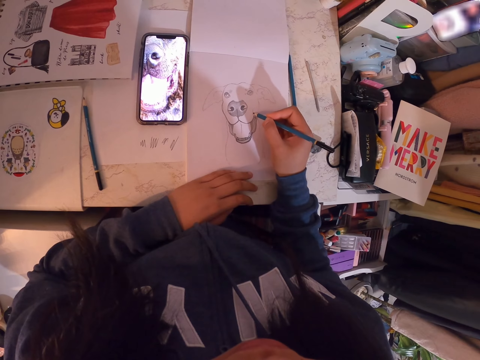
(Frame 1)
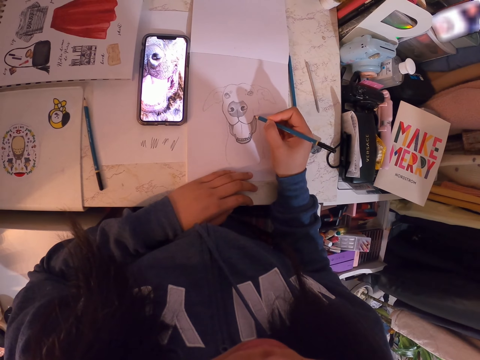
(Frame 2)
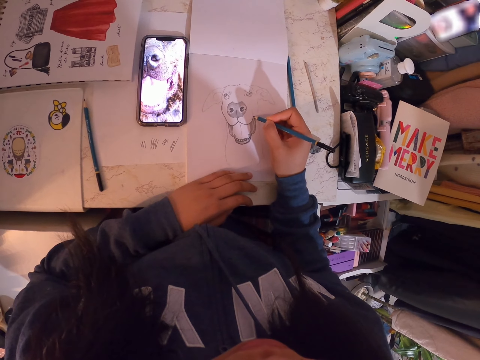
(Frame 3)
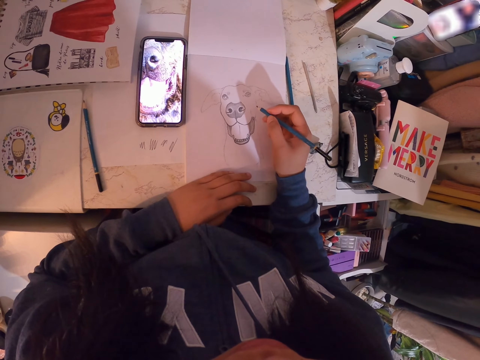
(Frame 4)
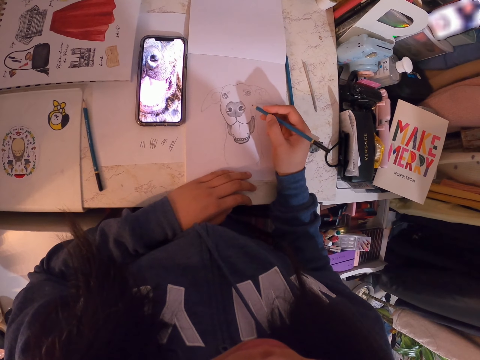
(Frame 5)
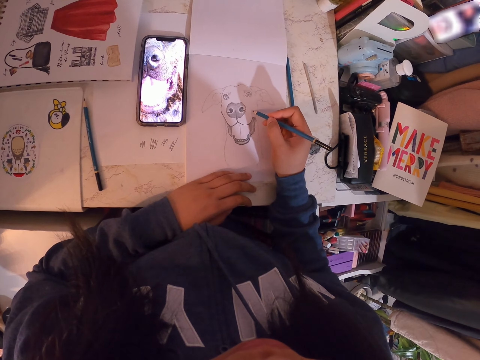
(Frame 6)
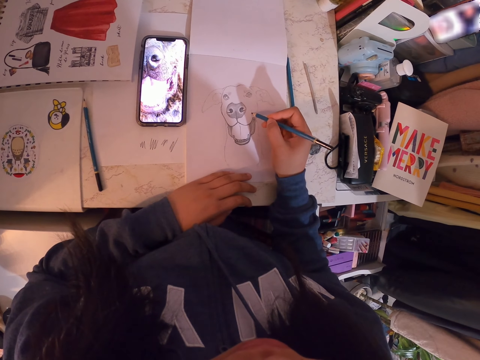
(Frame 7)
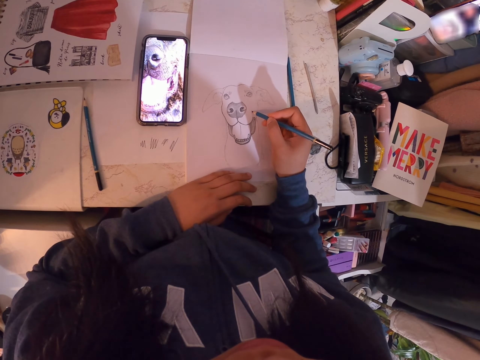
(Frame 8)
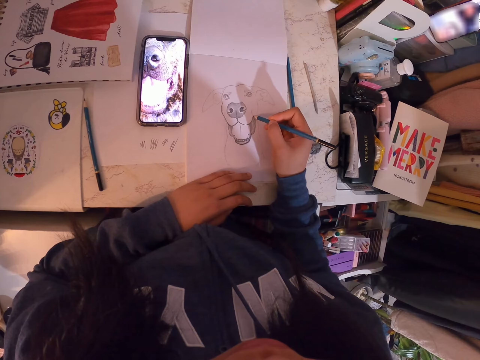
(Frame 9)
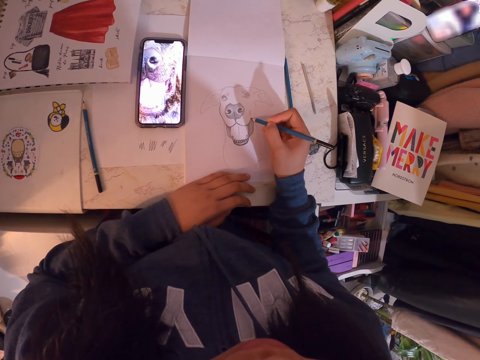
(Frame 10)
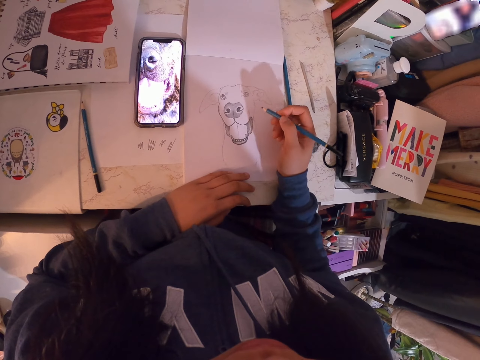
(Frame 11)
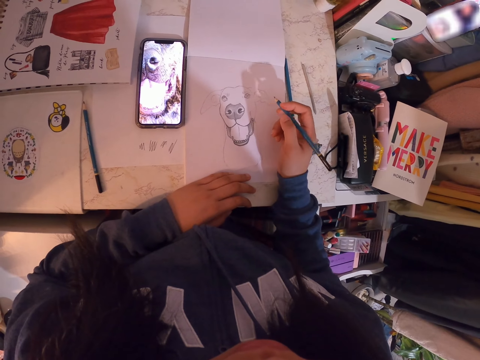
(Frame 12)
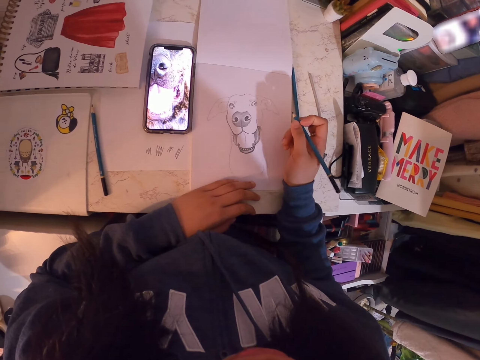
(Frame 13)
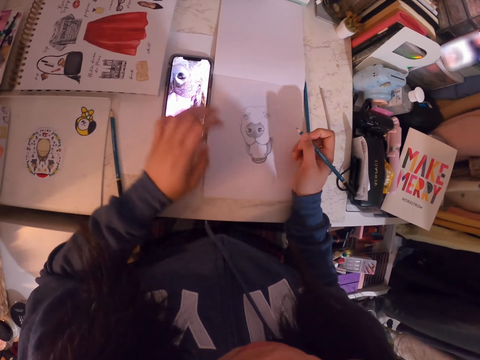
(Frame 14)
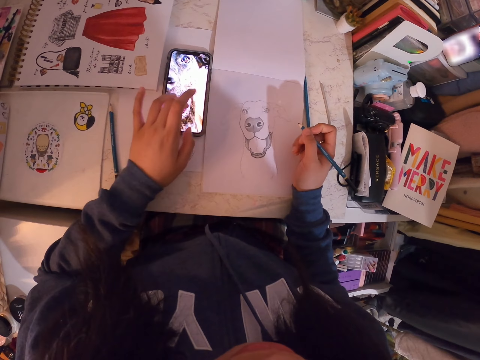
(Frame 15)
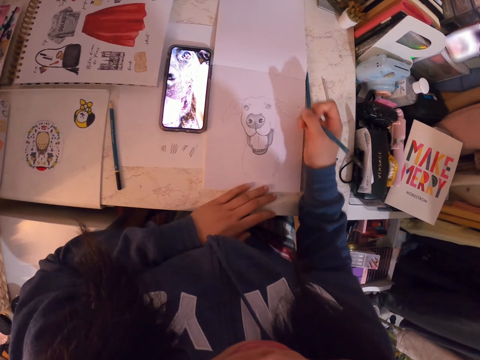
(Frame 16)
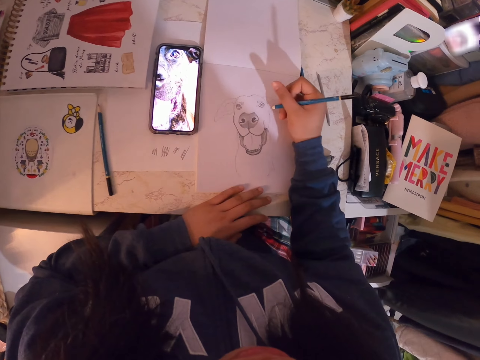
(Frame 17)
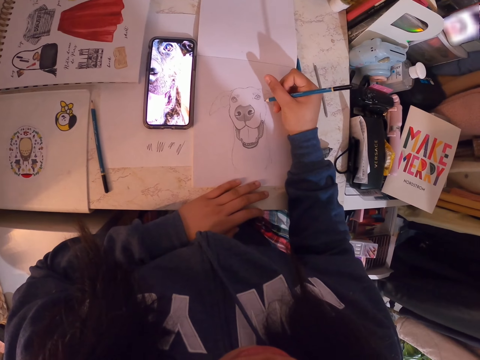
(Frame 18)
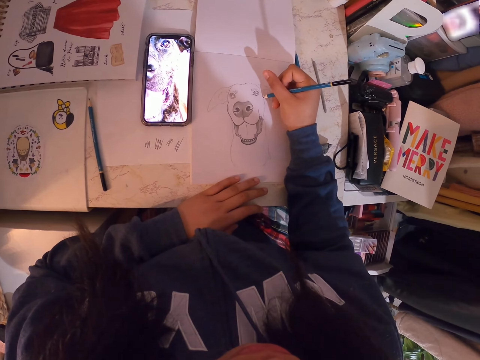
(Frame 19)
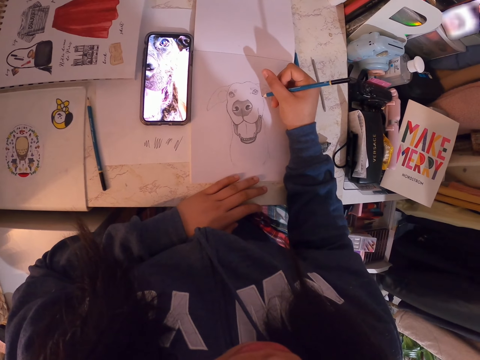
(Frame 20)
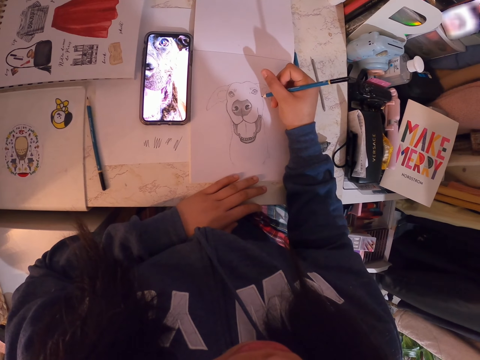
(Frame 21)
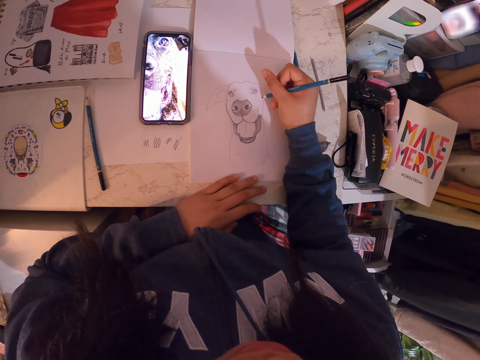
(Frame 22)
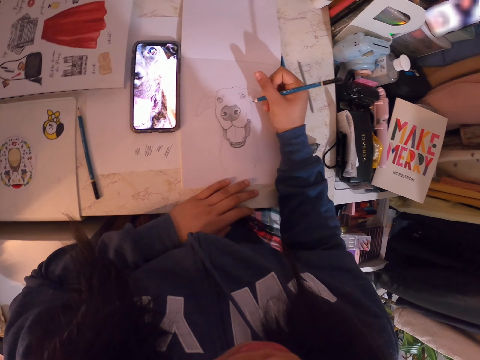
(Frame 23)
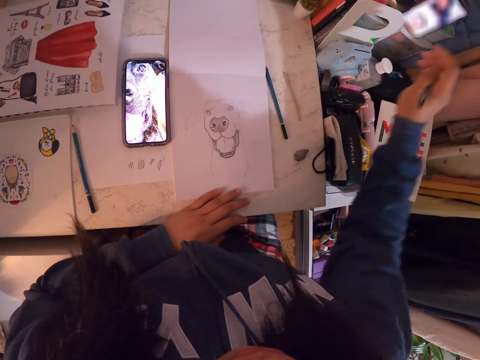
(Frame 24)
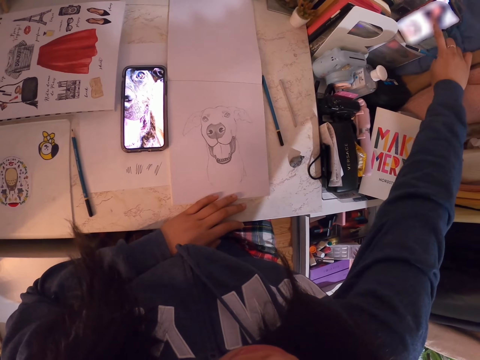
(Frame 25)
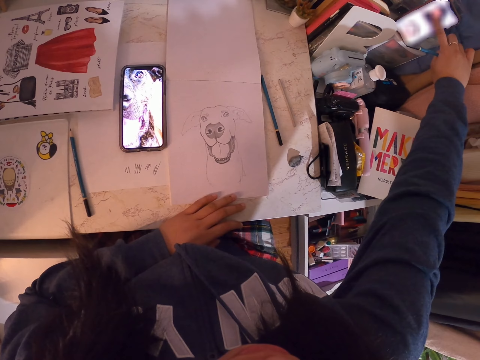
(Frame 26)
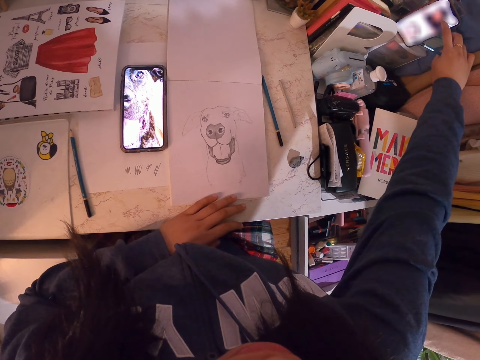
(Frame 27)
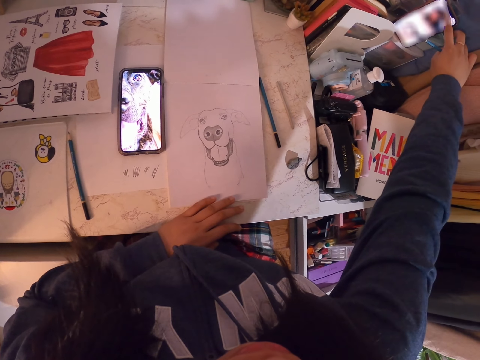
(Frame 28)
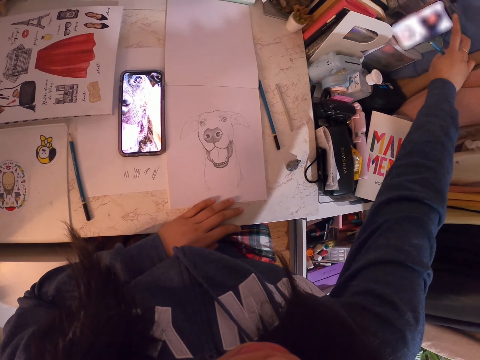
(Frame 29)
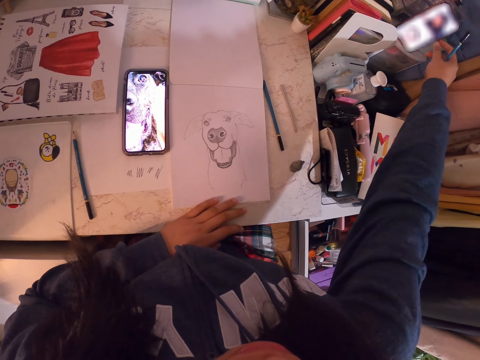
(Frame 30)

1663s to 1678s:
The camera wearer adjusts the art pencil. She draws in the art book with the art pencil. She adjusts the picture on the phone. She holds the pencil. She scrolls the phone. She puts the hand on the table. She draws in the art book with the art pencil. She operates the phone on her right side. She scrolls the phone with the right hand.

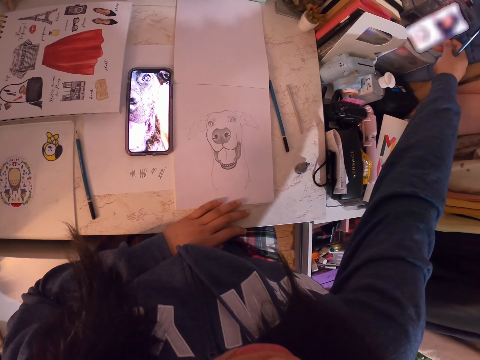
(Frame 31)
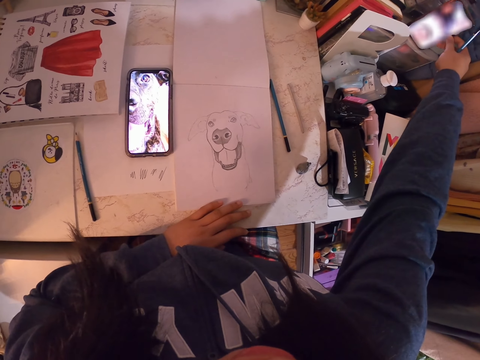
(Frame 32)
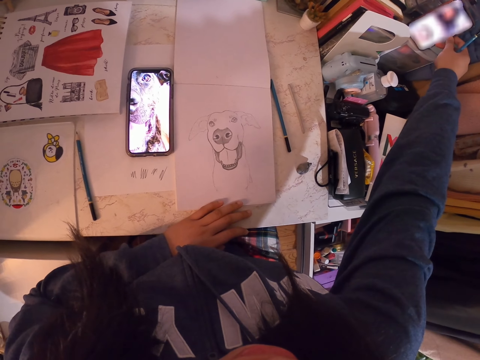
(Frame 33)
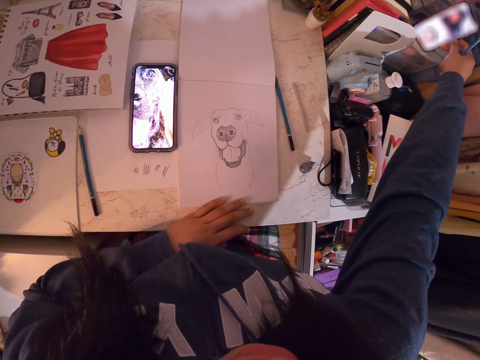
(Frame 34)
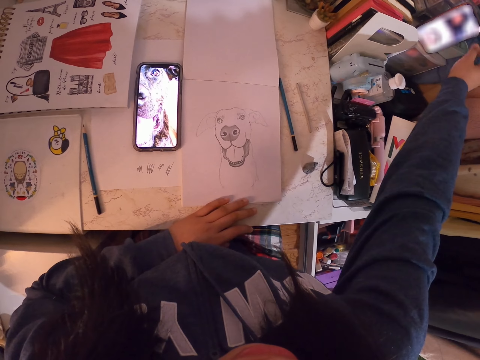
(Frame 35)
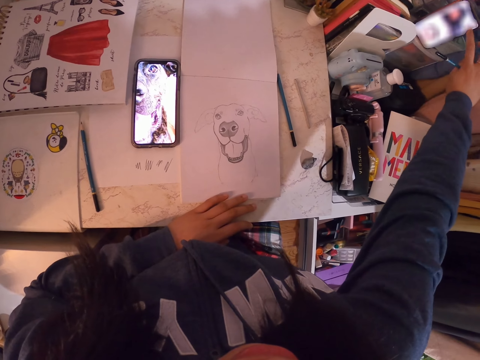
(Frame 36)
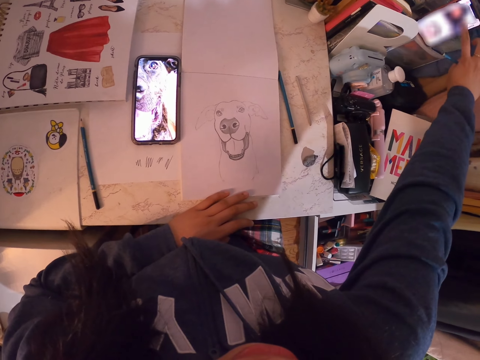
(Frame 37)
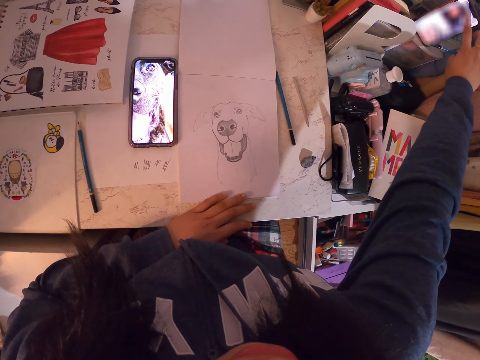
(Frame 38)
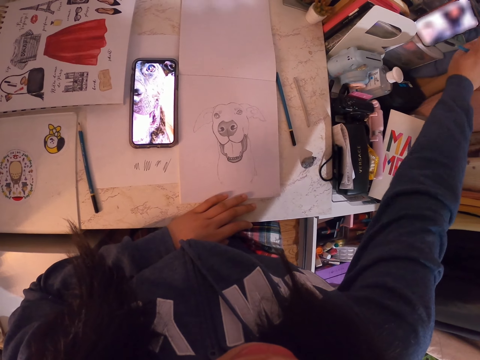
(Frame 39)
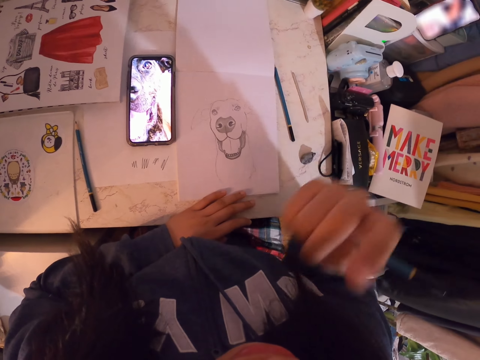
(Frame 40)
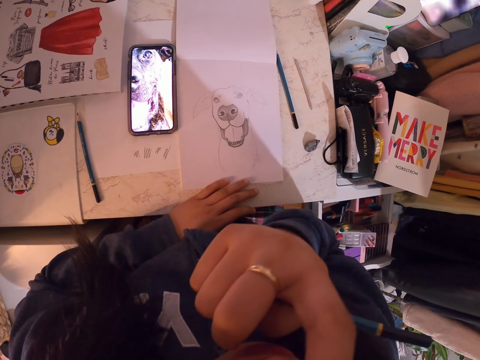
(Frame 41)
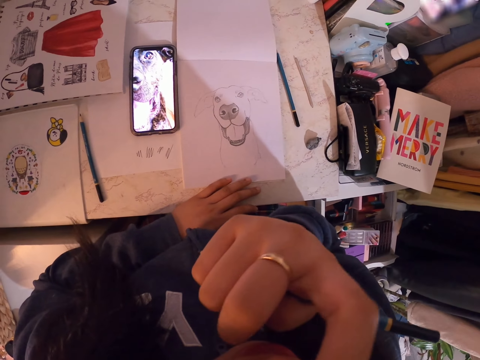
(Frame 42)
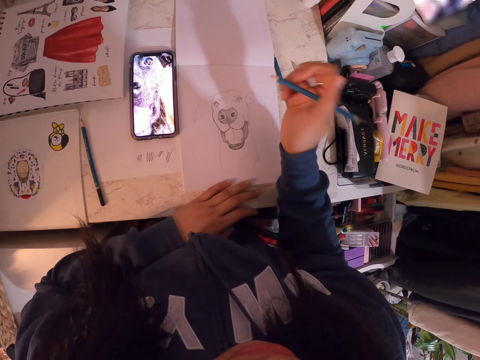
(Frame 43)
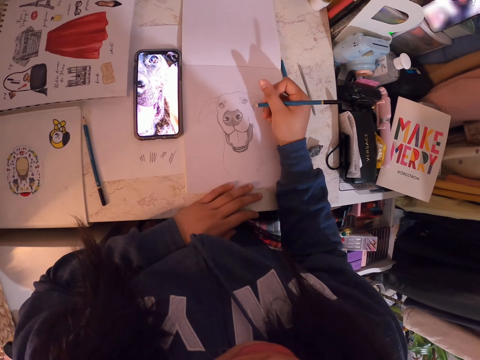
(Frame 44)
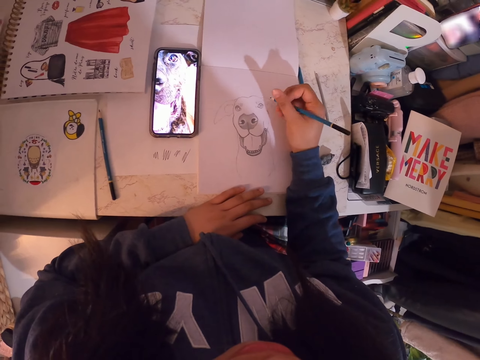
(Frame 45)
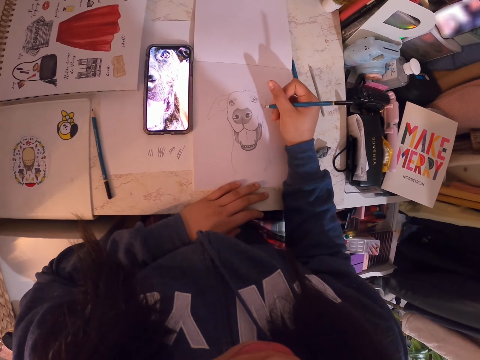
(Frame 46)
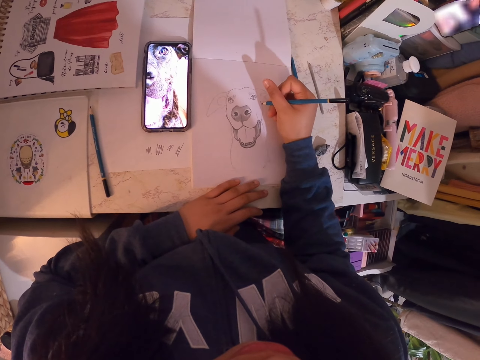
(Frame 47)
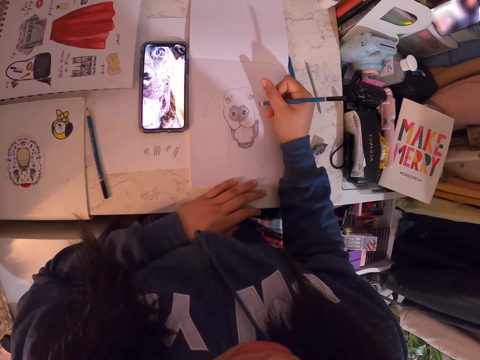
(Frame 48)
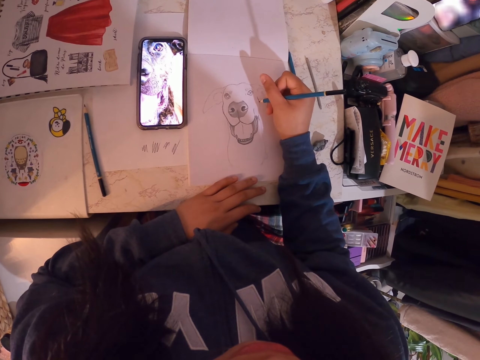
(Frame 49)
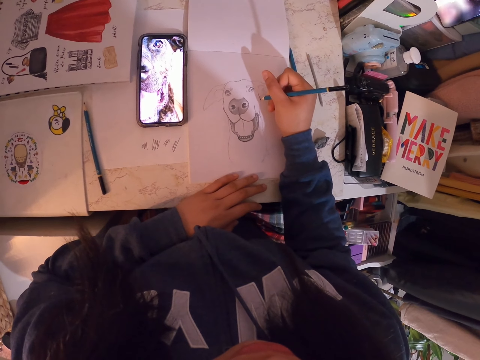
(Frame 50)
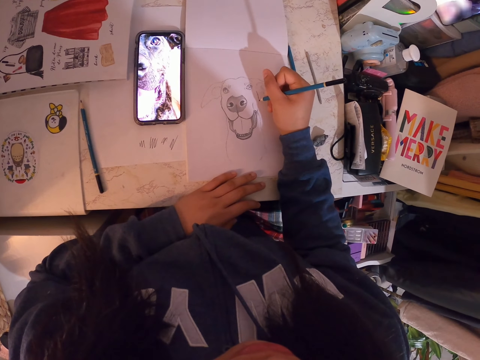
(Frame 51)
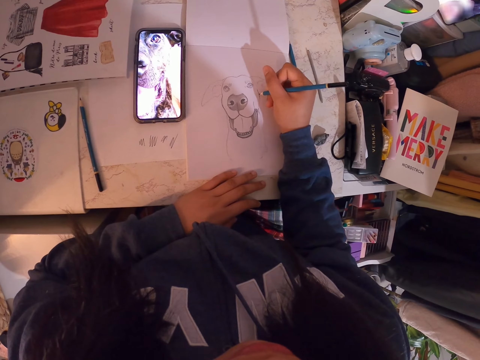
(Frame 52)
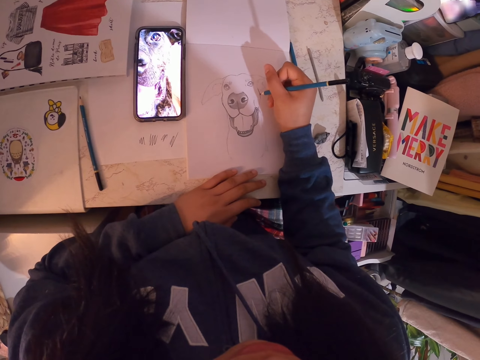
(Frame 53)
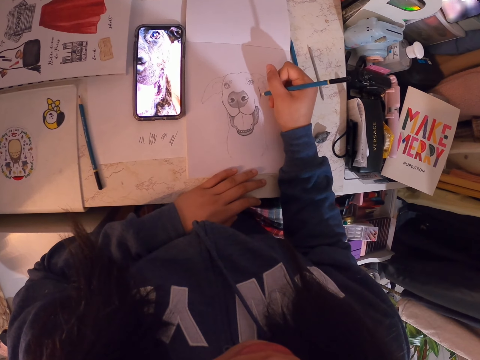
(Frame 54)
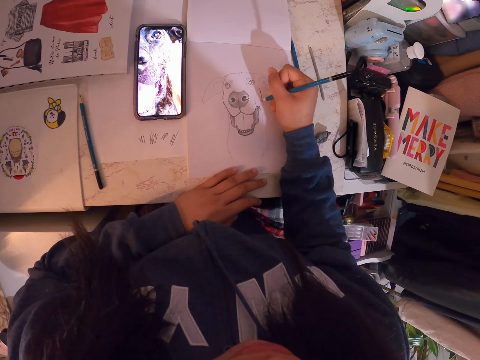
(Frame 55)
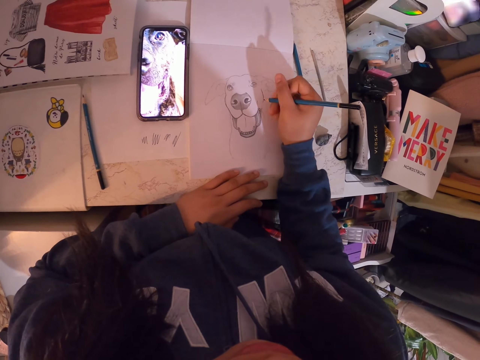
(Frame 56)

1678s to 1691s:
The camera wearer holds the phone. She scrolls the phone with the right hand. She lifts the hand and scratches her face. She draws in the art book with the art pencil. She holds the pencil.
